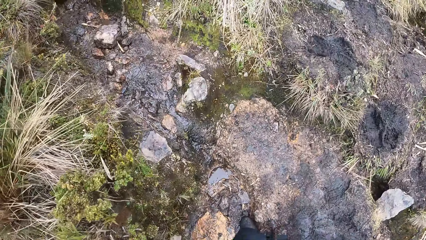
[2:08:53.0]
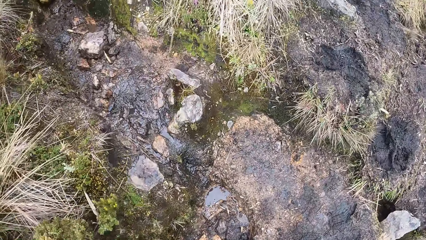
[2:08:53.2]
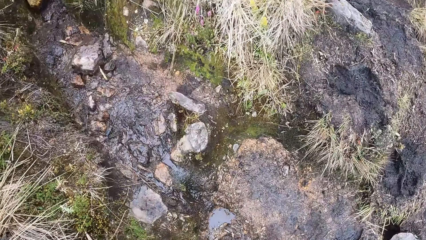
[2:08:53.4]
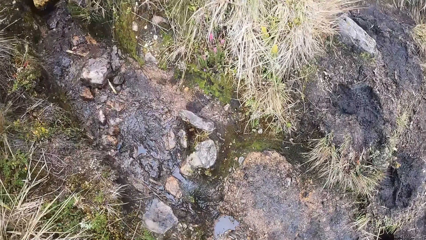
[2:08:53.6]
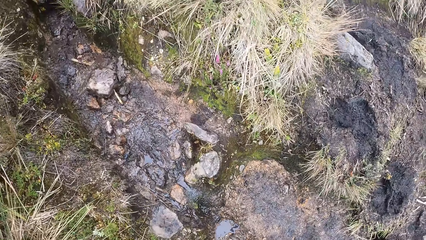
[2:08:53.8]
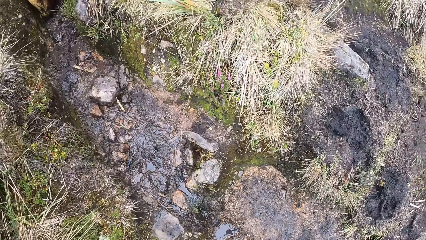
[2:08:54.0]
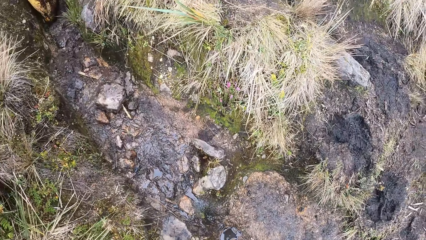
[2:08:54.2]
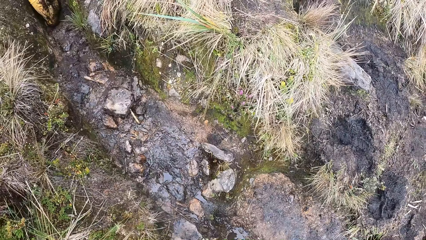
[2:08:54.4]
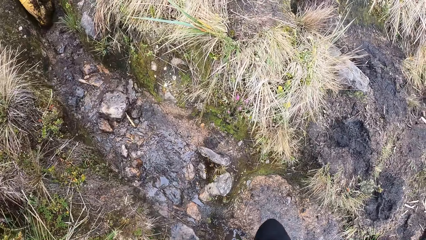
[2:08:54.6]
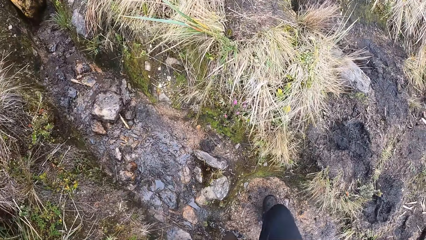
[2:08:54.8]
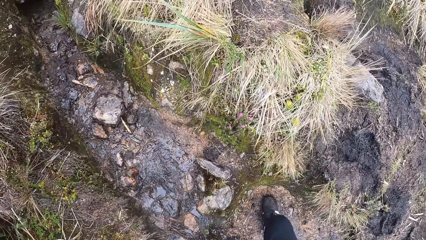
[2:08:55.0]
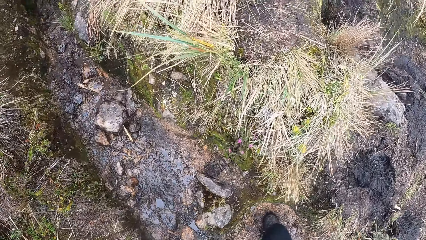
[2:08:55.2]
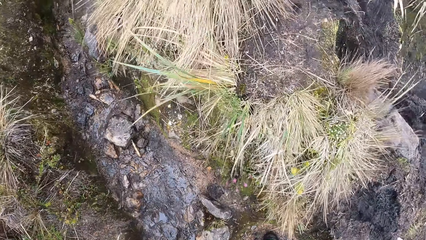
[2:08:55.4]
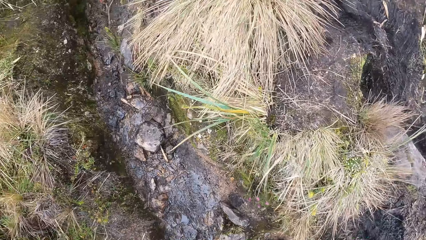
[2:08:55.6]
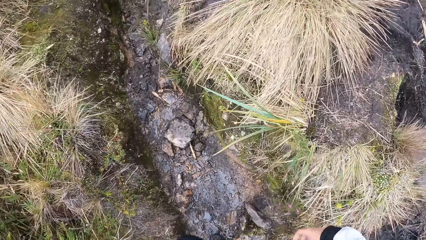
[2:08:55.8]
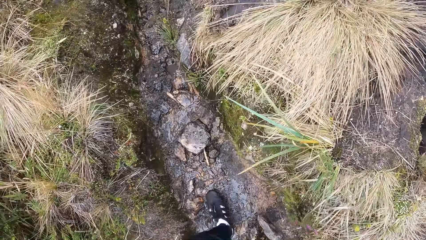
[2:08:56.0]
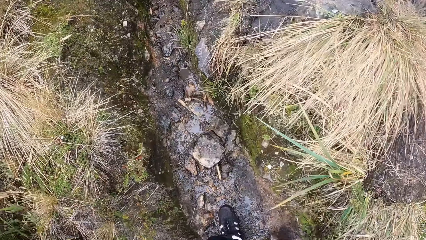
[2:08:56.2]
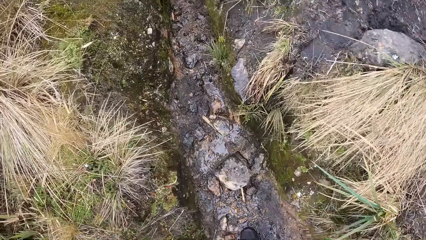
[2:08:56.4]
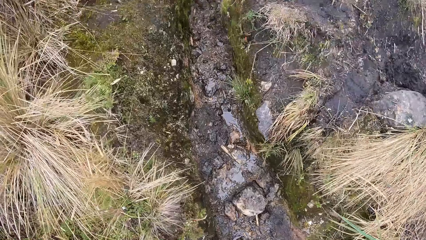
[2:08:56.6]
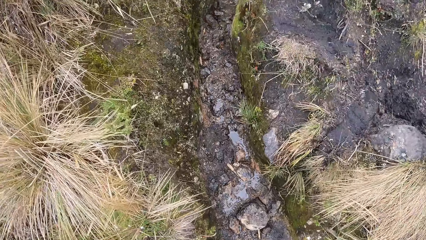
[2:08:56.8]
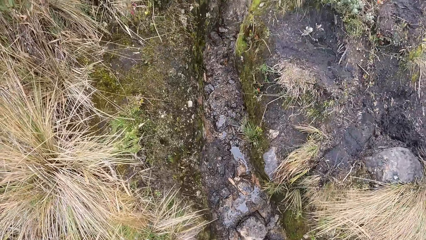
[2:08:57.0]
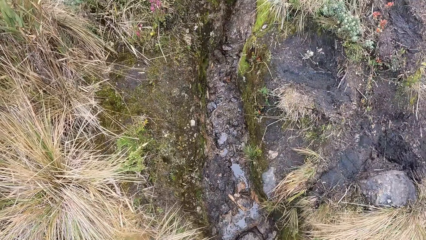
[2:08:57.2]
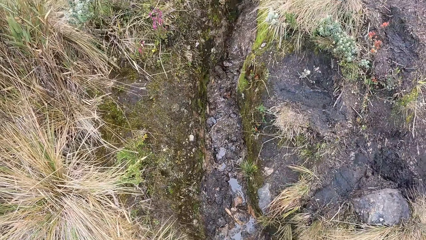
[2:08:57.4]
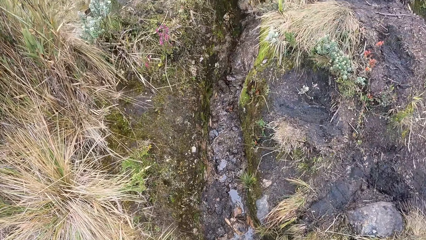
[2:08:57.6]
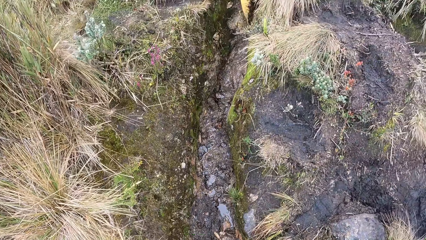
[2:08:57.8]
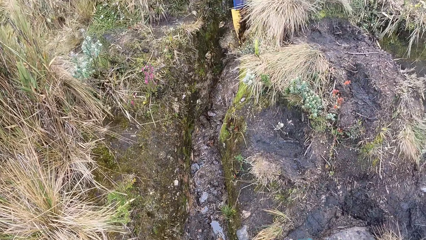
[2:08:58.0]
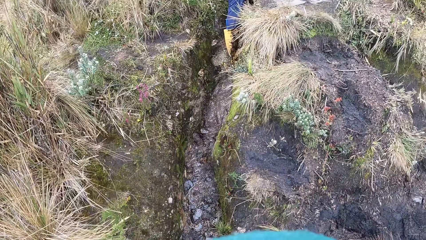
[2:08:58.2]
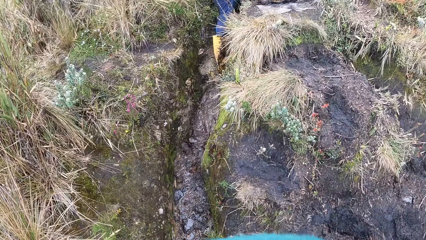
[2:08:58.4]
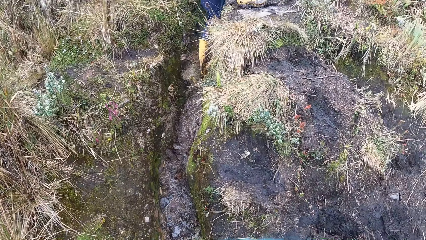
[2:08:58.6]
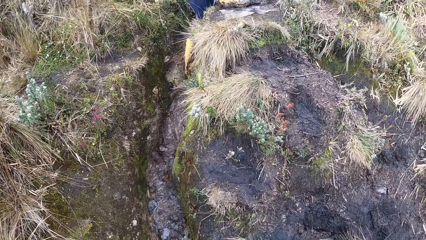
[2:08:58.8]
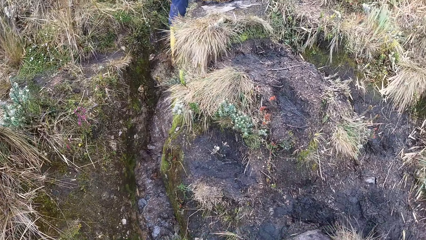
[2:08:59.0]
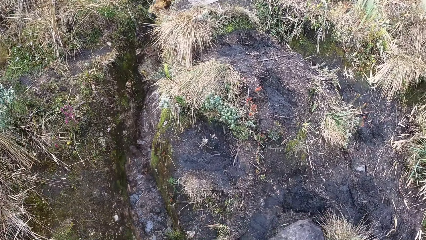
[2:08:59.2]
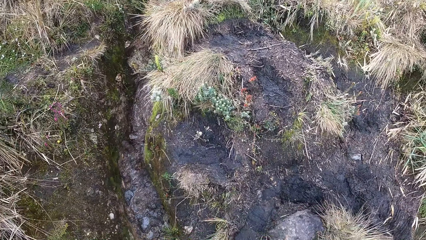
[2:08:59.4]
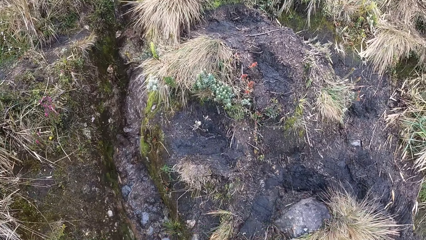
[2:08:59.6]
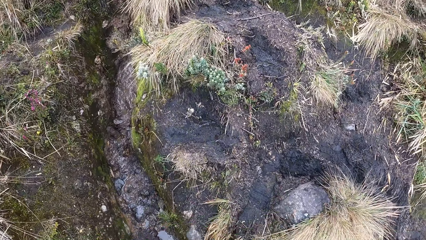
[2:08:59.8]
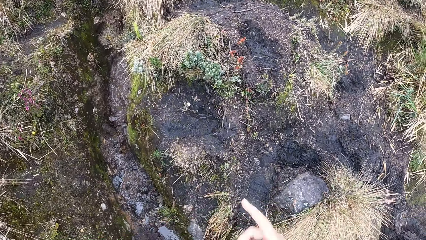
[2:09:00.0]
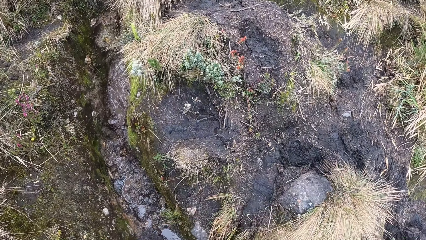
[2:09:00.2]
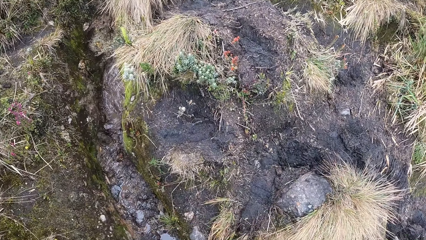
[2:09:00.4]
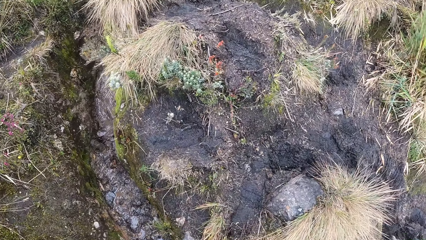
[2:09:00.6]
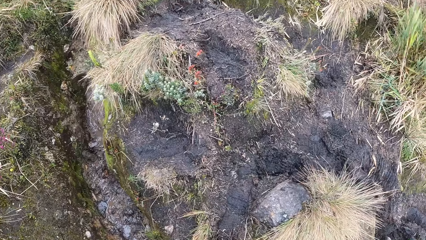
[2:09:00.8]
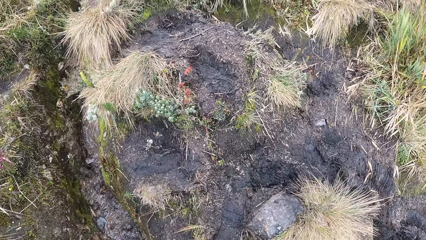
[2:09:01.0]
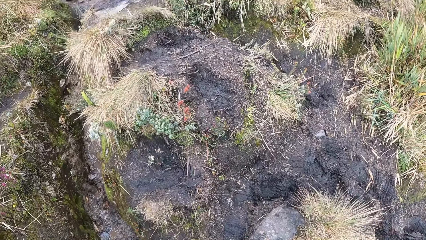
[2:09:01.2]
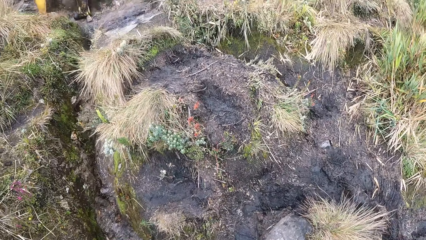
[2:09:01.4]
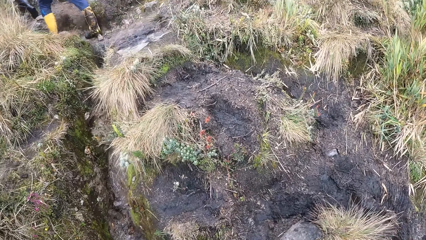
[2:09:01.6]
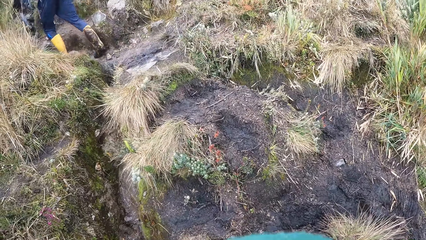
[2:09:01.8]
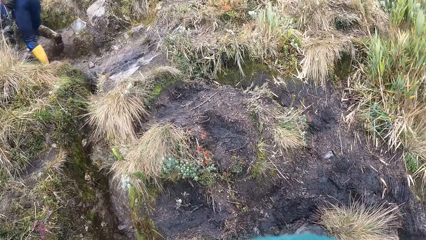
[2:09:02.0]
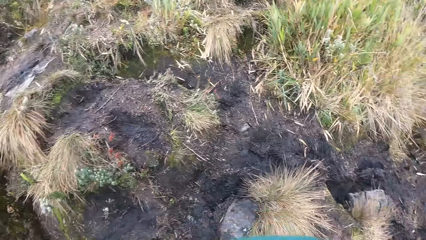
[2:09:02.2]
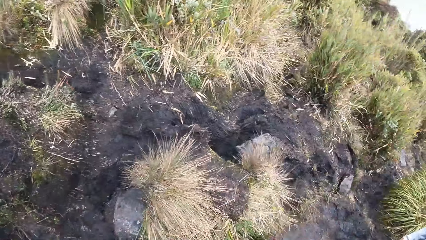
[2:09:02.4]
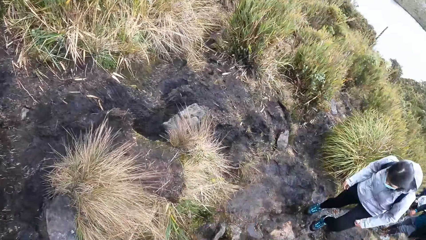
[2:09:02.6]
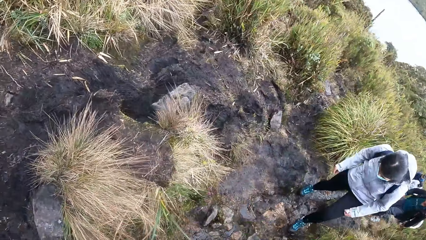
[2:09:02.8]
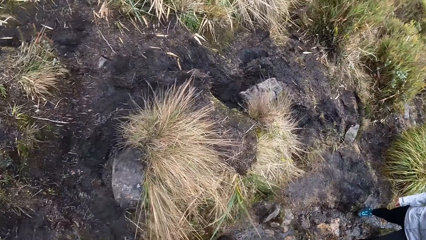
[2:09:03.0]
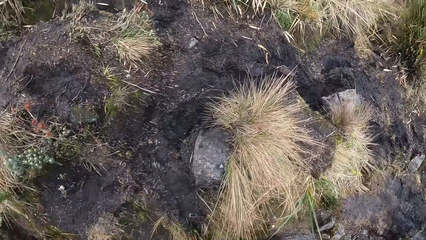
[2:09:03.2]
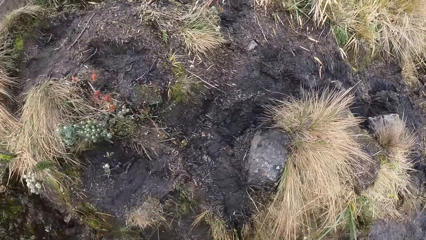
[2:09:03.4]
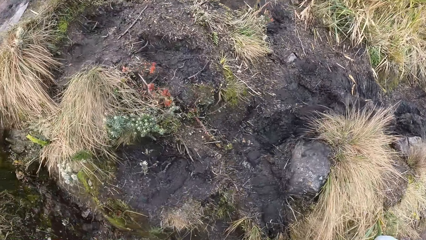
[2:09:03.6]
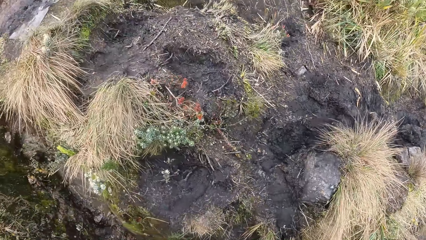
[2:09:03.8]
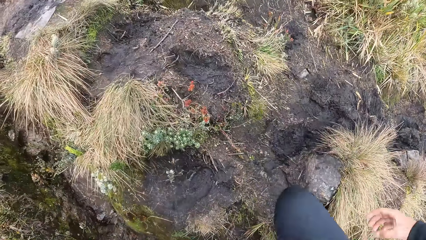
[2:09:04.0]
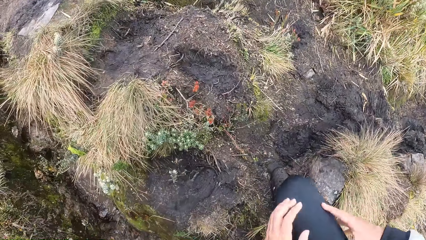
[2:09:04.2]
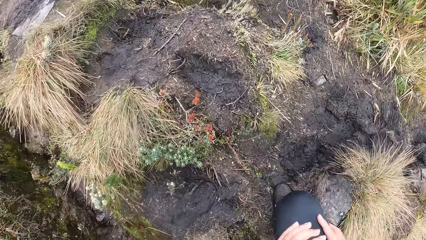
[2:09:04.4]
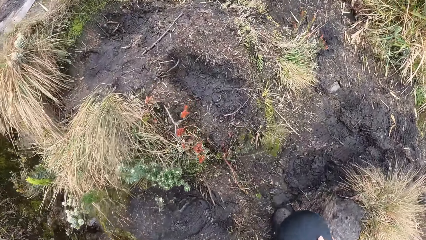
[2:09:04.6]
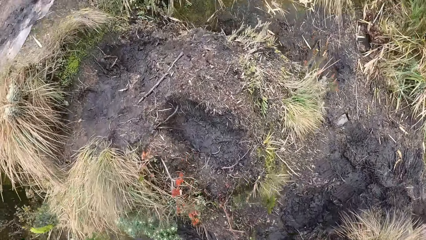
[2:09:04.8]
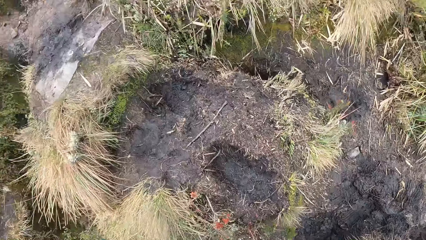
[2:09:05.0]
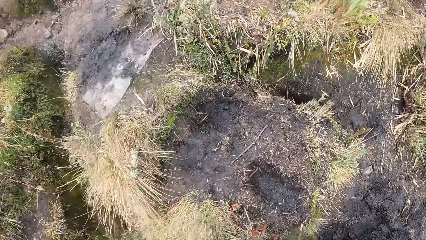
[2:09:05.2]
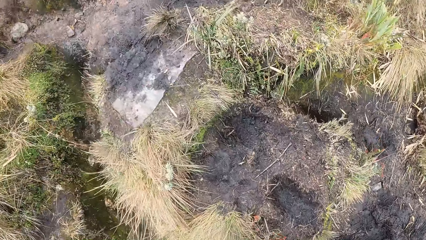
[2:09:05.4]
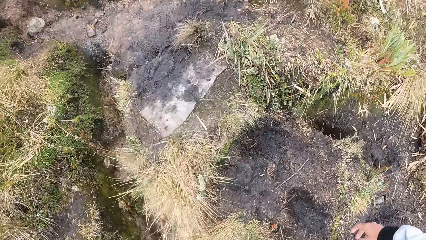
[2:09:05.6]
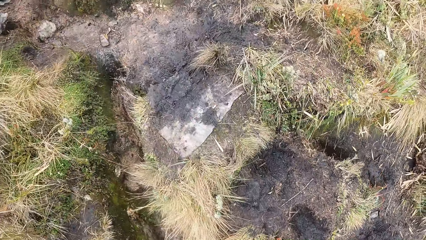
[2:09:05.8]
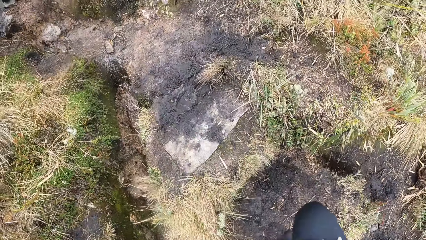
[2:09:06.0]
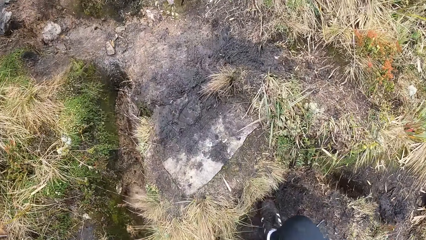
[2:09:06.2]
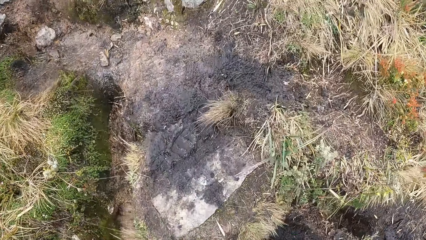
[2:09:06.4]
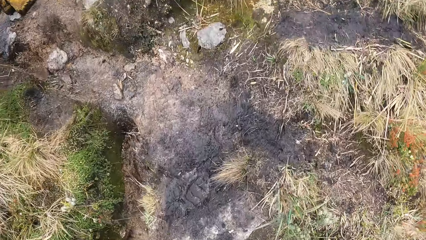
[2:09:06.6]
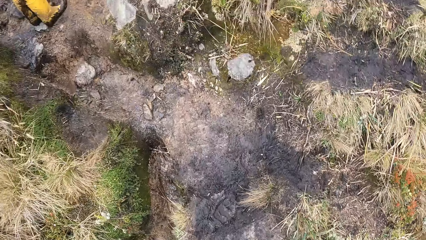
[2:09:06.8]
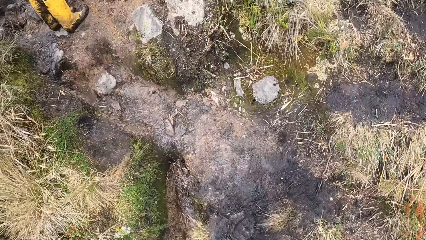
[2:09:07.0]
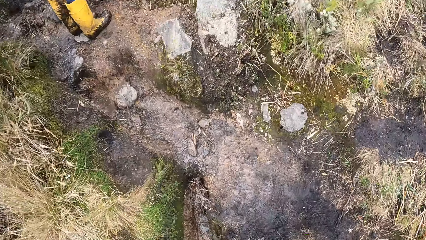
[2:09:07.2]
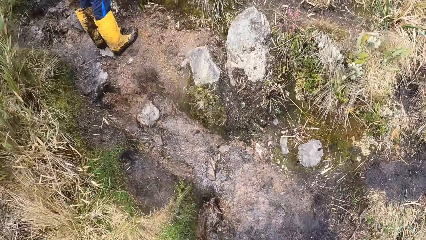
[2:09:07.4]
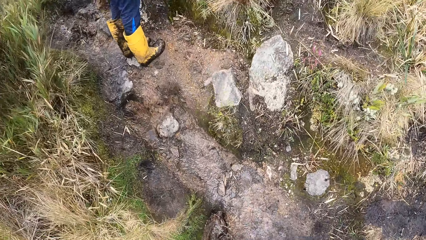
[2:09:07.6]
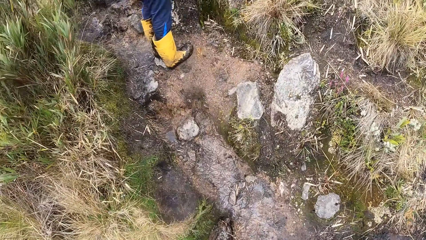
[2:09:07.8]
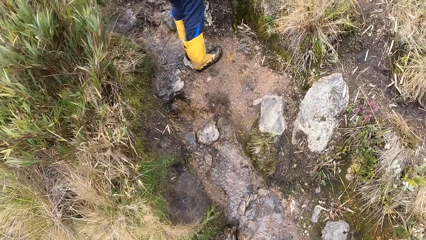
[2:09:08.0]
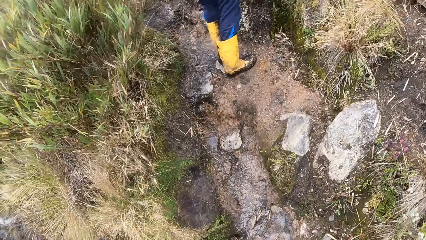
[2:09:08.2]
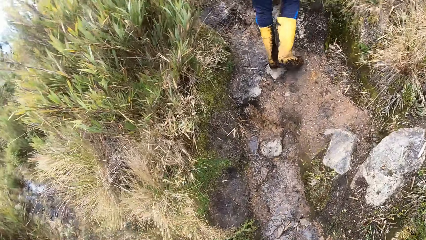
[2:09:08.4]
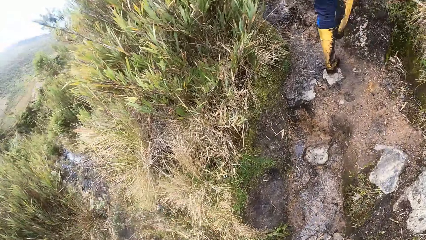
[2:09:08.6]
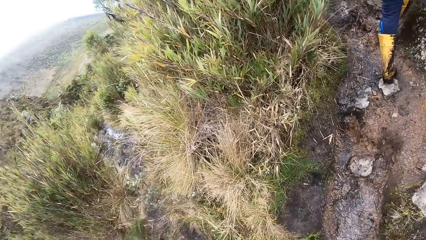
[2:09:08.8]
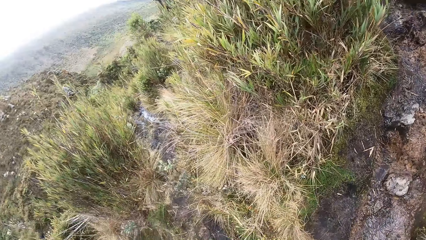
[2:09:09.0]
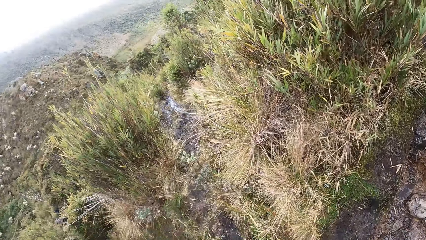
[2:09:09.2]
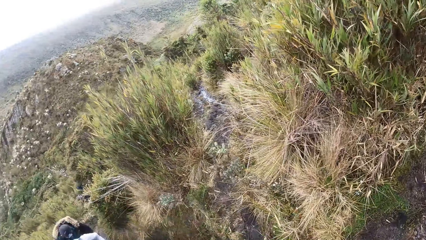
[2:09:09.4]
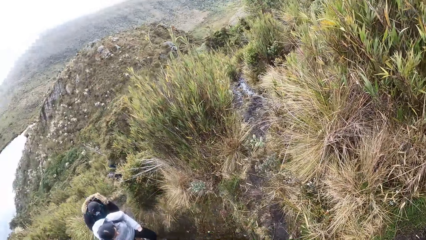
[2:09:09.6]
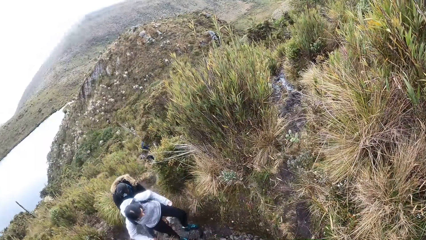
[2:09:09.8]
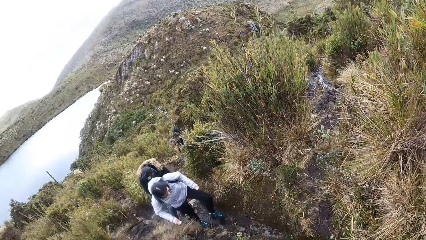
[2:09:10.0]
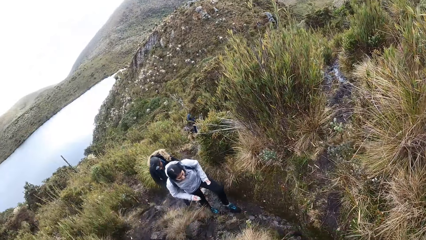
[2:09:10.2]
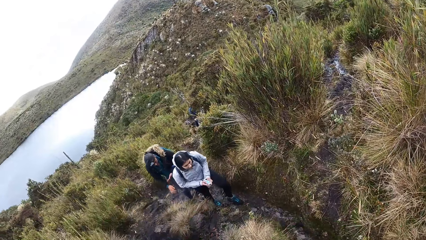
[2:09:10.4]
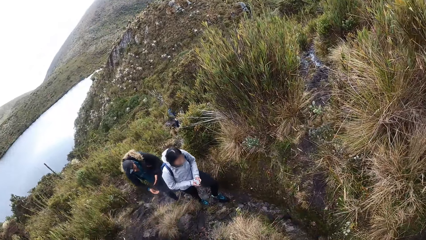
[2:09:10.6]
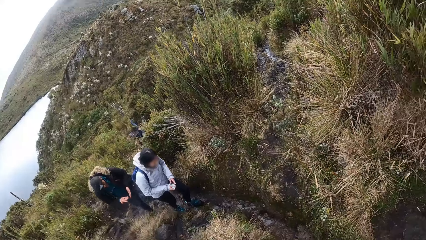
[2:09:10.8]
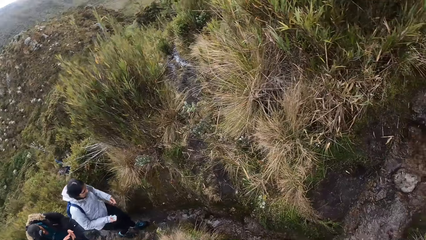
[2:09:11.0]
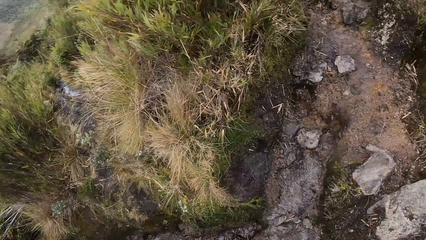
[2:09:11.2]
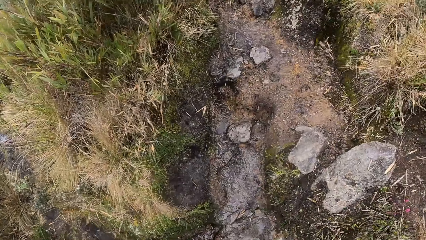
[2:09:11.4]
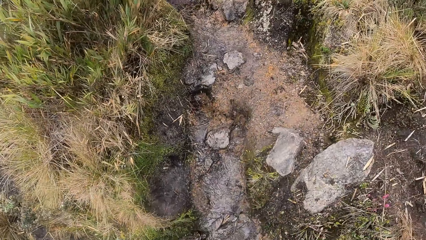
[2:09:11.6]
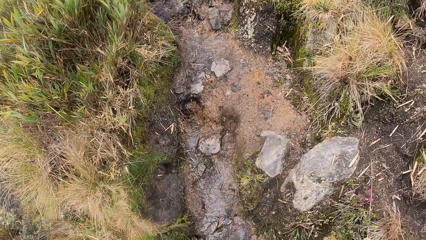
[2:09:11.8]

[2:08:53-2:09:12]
The man walks in the bushy area. The woman walks in the bushy area. The man walks in the bushy area. A person climbs the hill. The woman walks in the bushy area. Another man walks in the bushy area.
